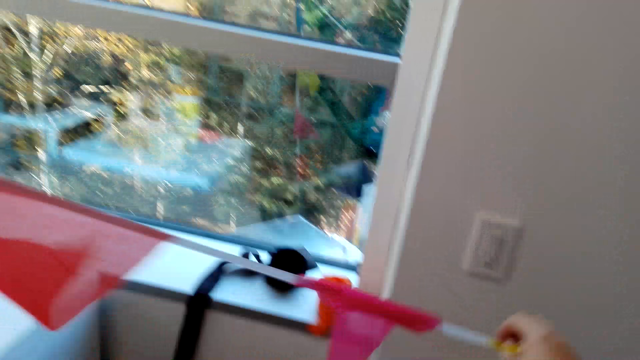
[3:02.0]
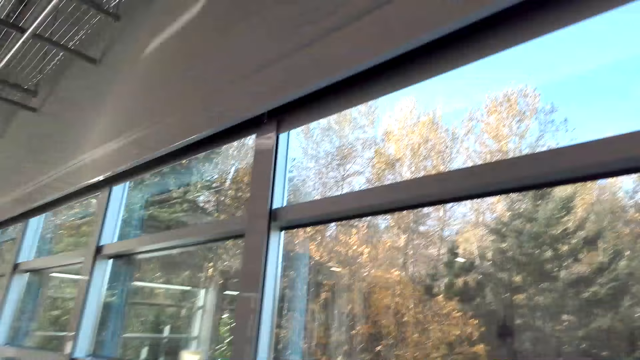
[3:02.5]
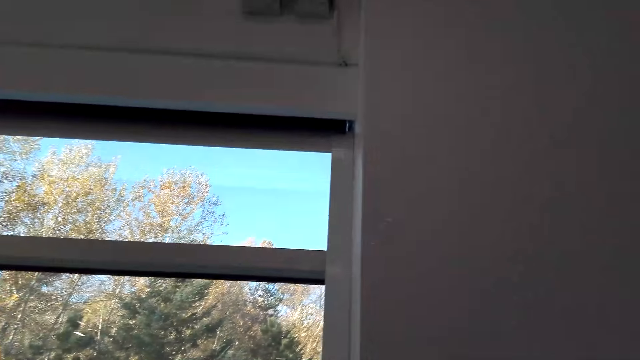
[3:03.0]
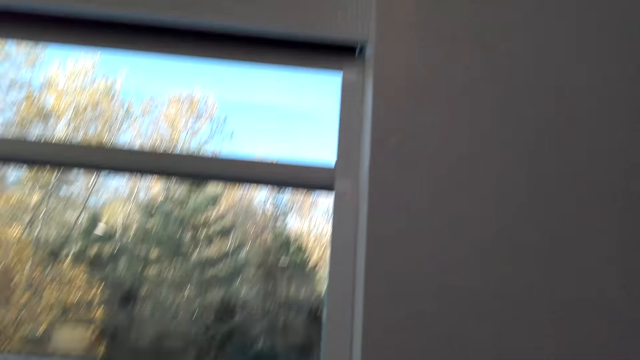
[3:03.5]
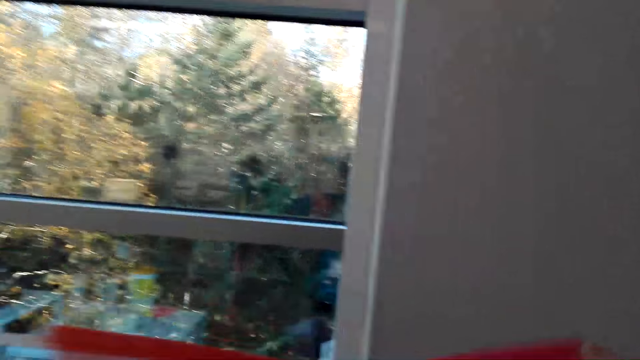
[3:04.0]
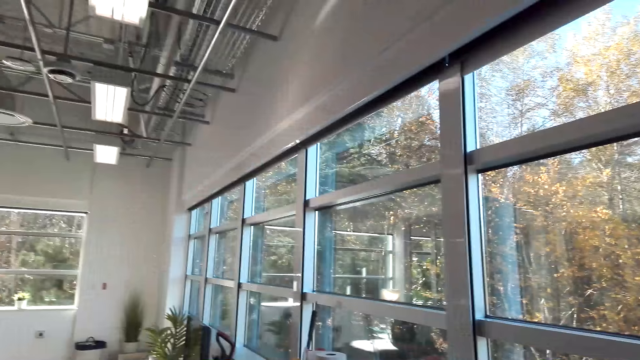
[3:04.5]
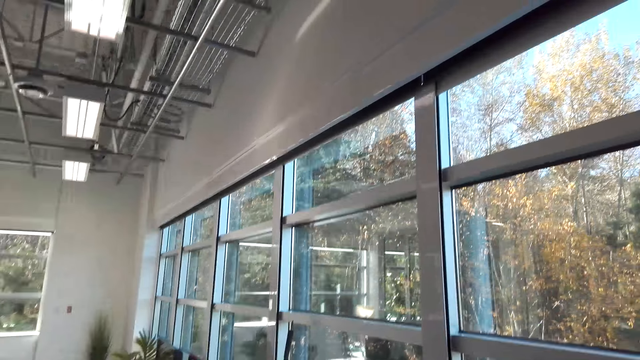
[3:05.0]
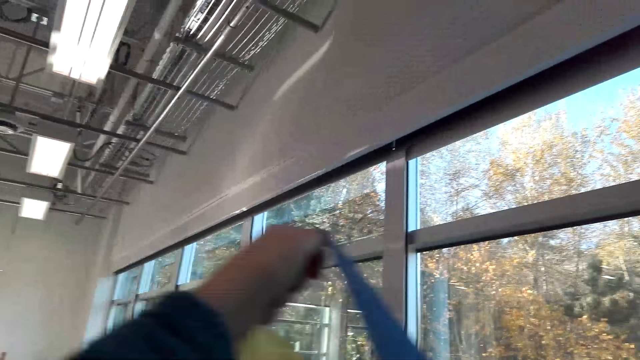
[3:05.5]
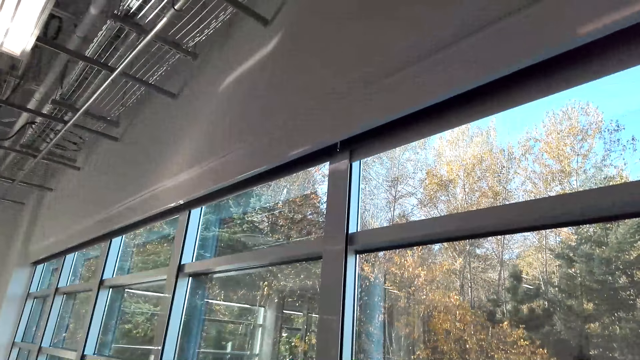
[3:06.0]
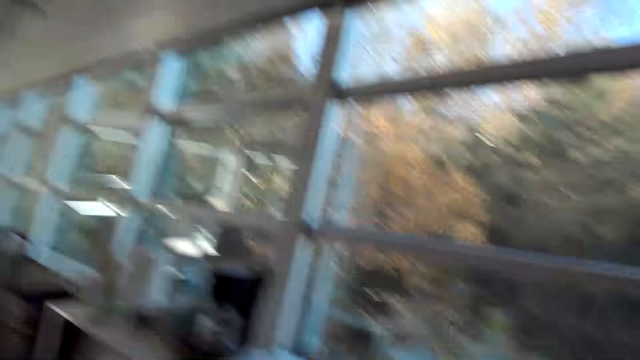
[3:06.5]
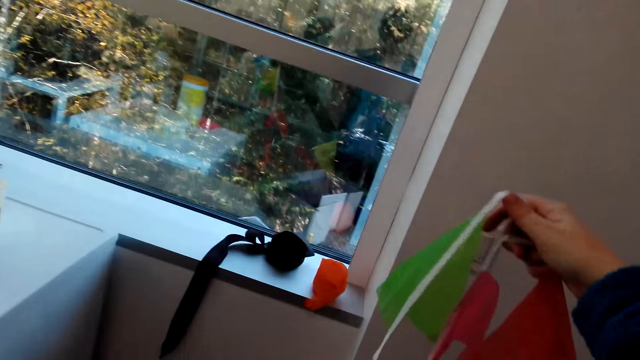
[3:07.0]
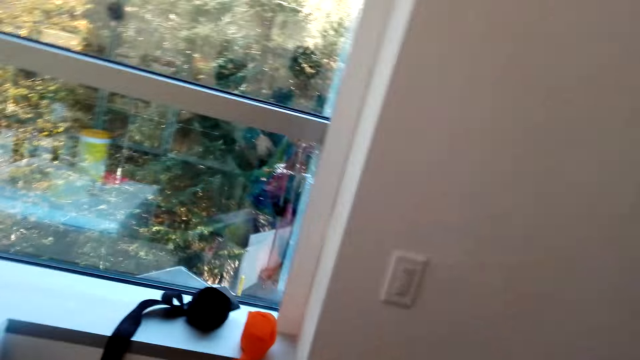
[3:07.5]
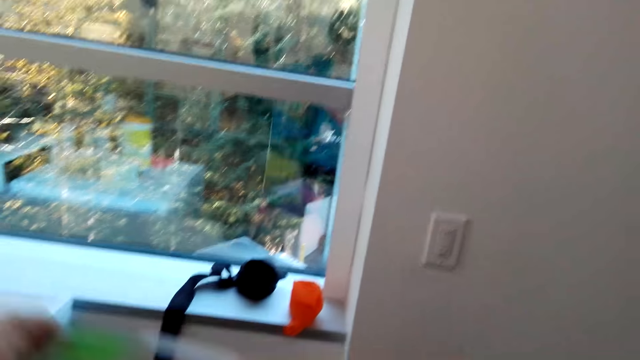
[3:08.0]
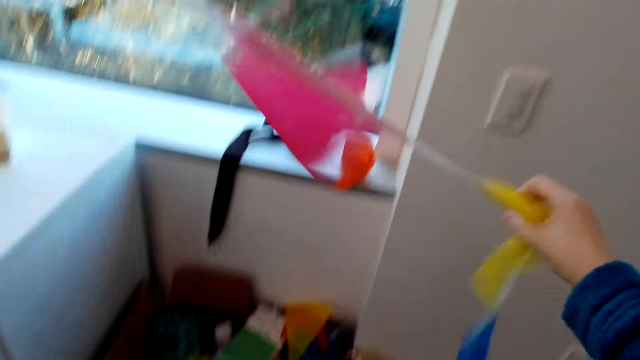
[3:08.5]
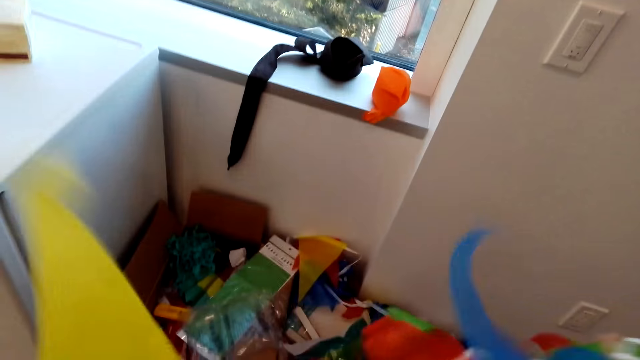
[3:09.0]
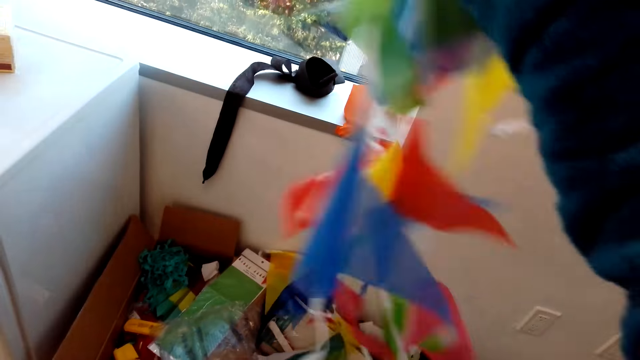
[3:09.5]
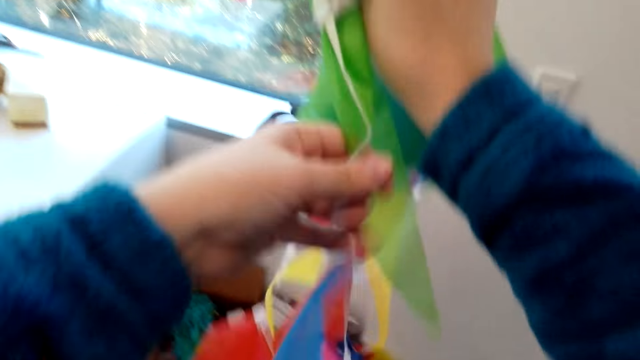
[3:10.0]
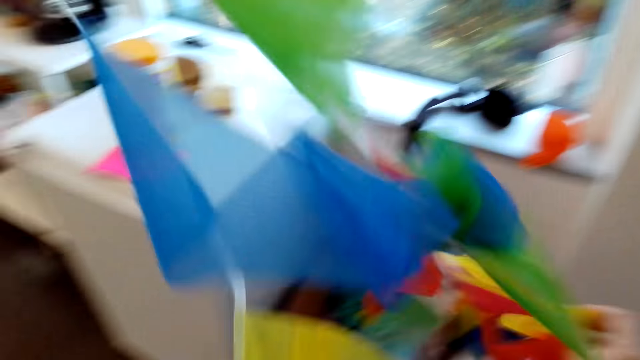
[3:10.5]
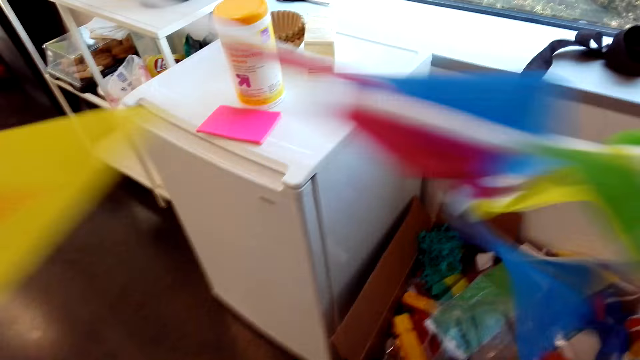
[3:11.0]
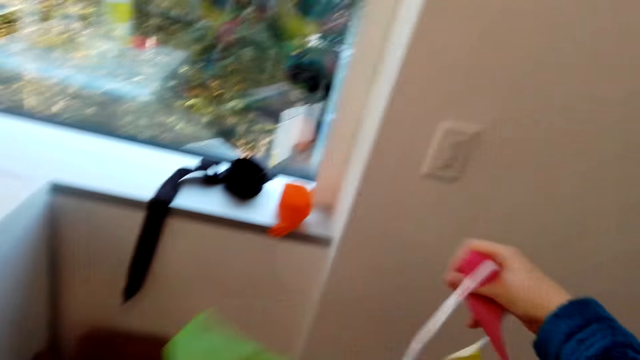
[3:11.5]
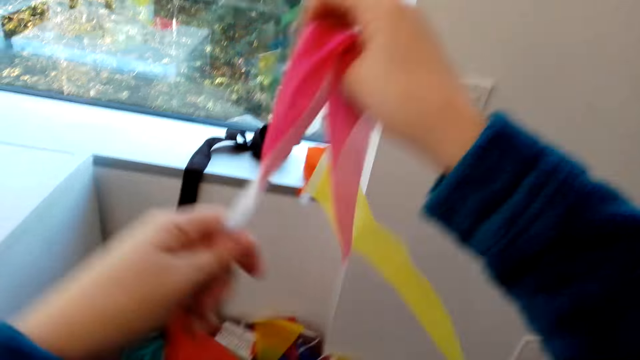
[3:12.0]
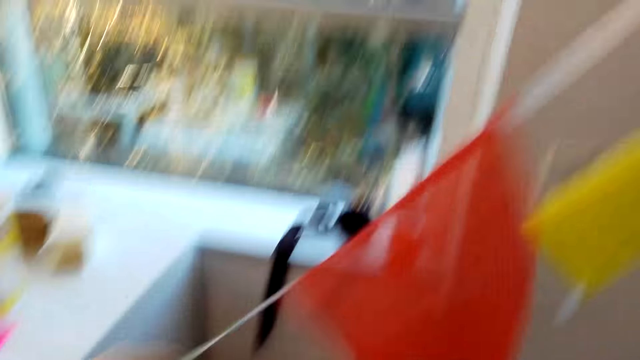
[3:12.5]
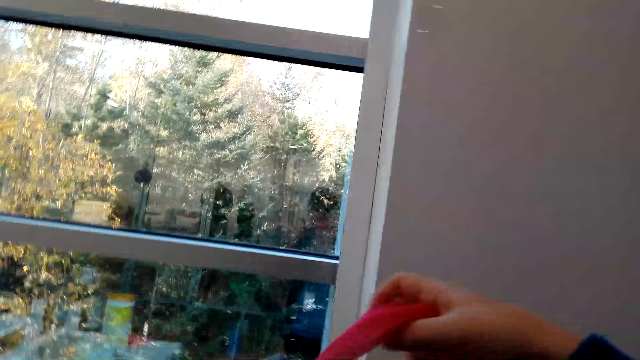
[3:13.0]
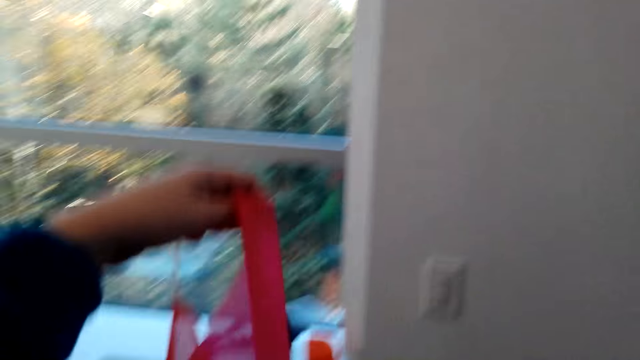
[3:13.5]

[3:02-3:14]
The camera wearer looks around.

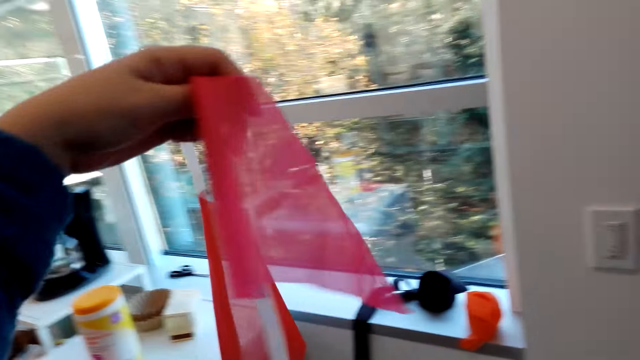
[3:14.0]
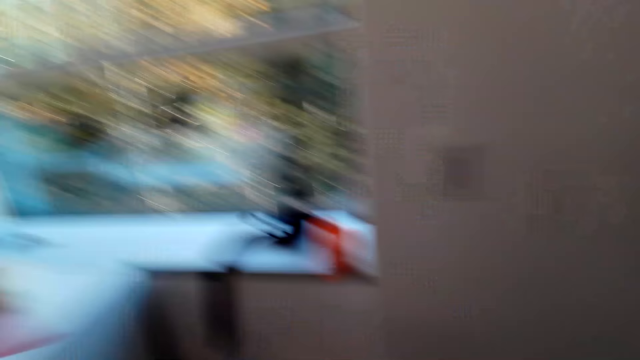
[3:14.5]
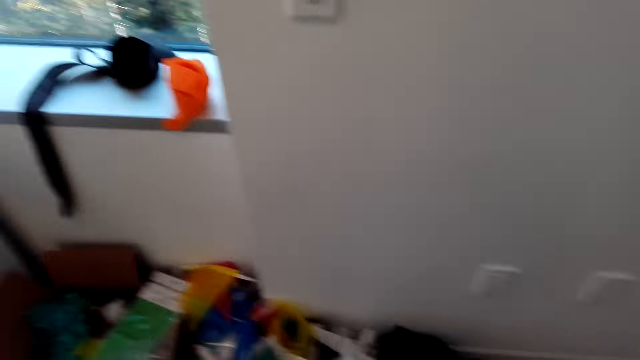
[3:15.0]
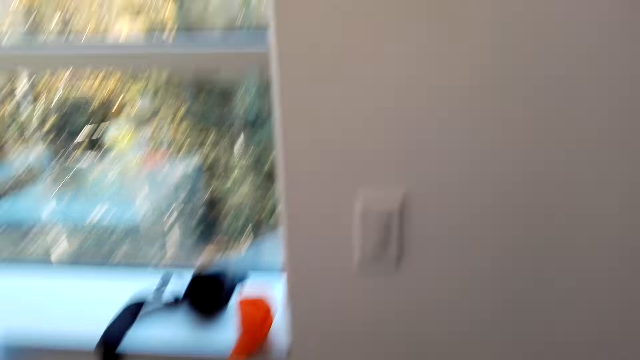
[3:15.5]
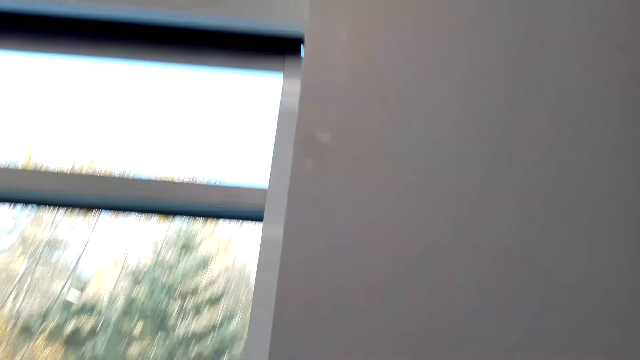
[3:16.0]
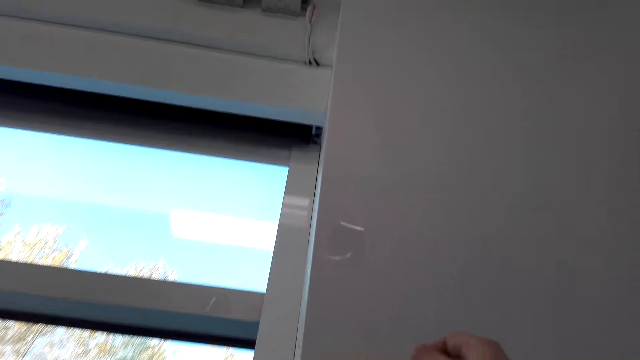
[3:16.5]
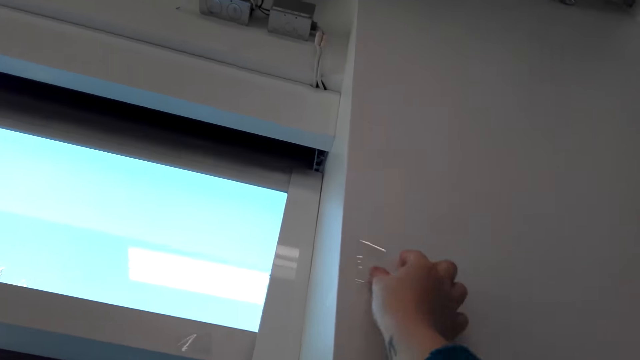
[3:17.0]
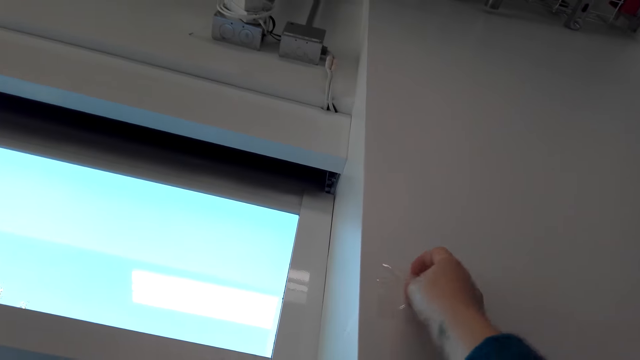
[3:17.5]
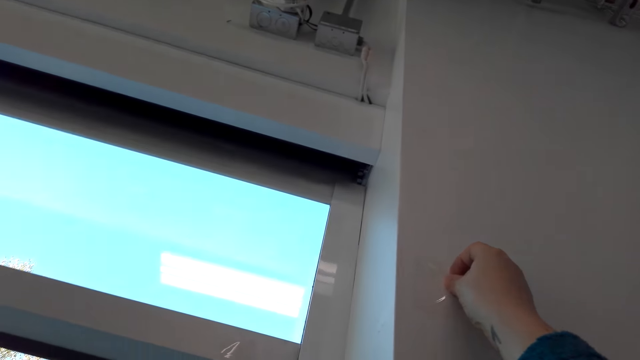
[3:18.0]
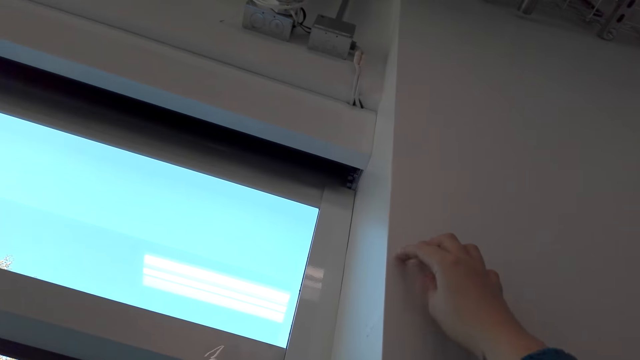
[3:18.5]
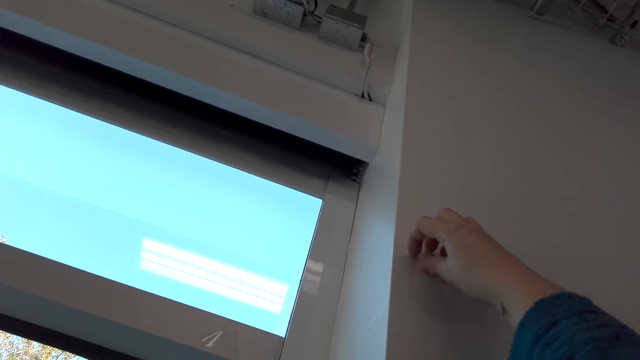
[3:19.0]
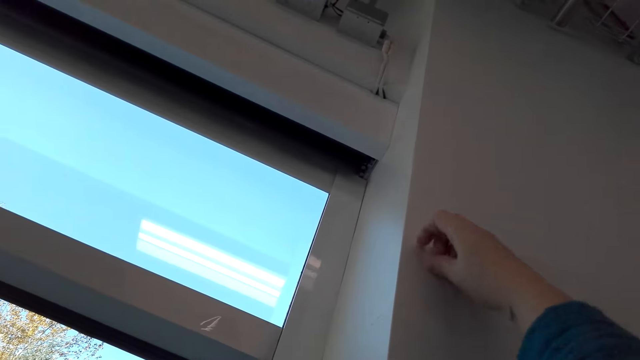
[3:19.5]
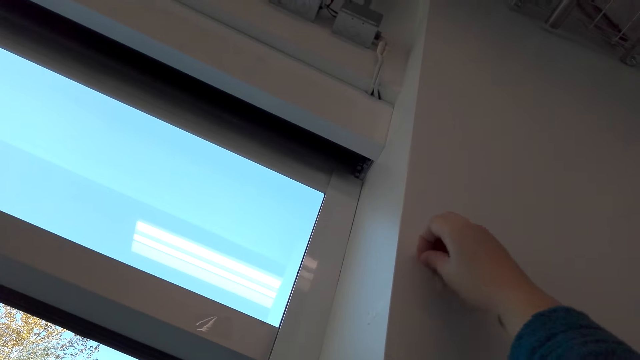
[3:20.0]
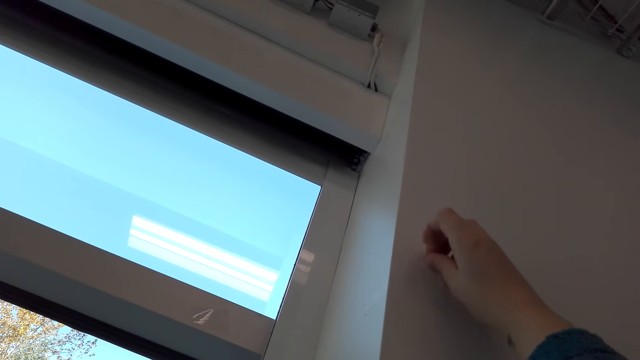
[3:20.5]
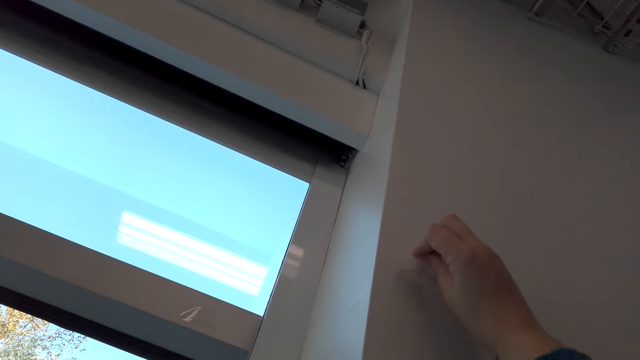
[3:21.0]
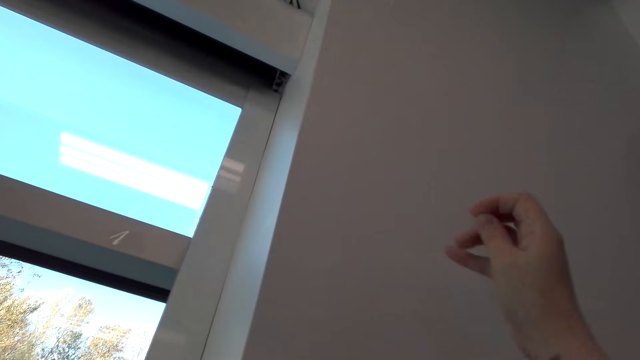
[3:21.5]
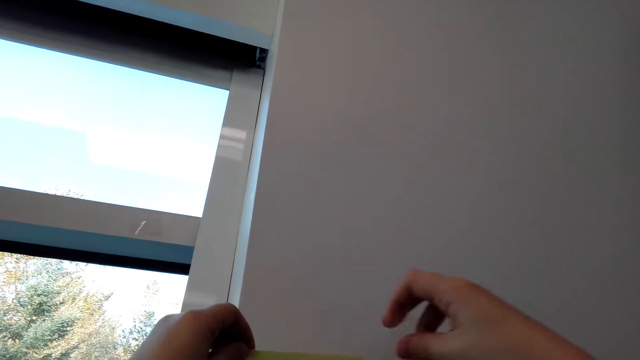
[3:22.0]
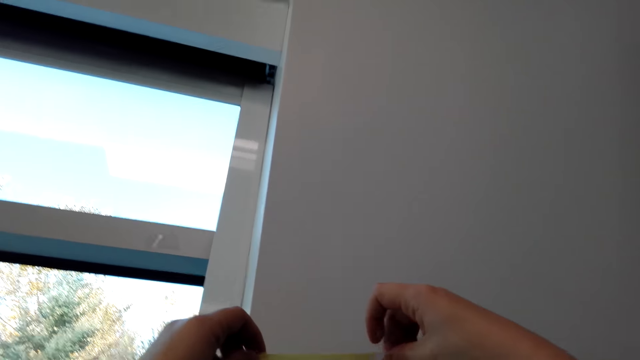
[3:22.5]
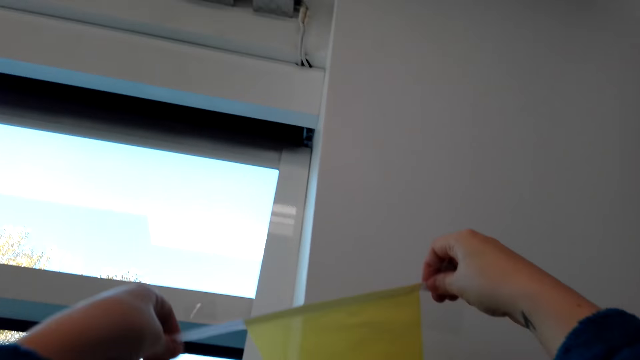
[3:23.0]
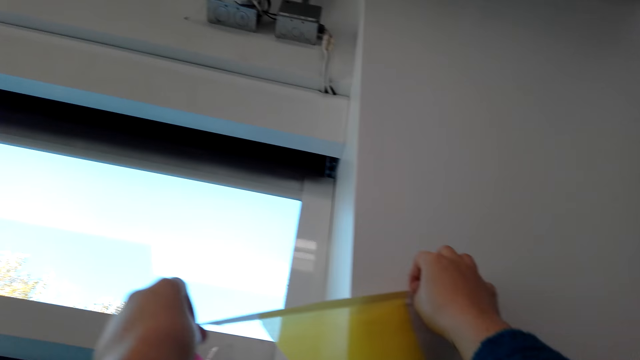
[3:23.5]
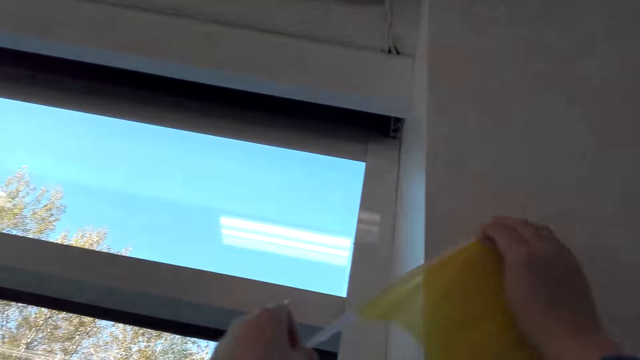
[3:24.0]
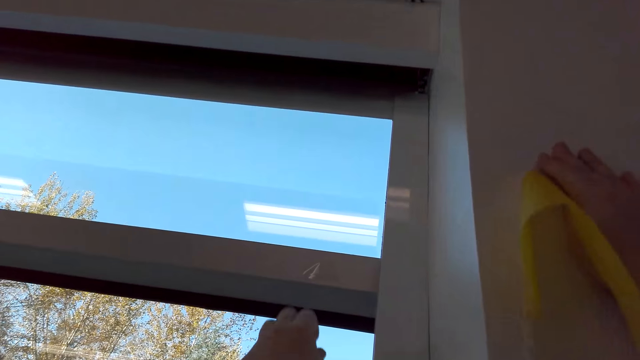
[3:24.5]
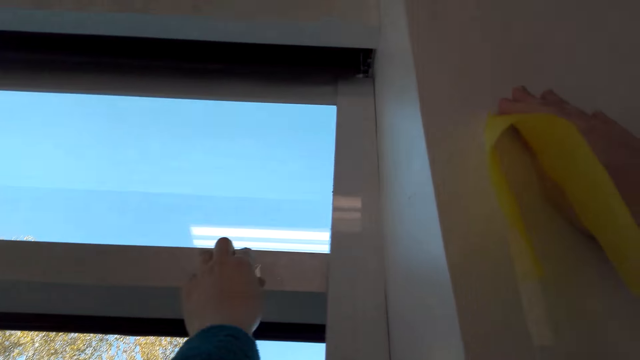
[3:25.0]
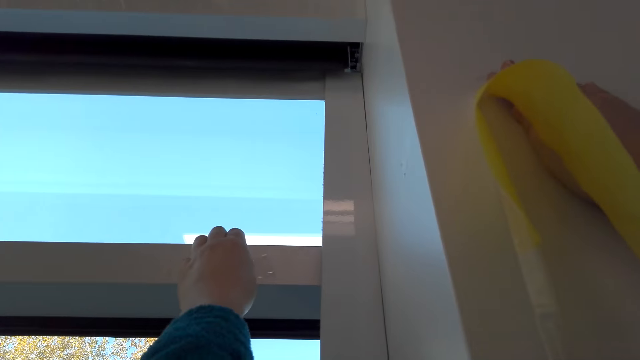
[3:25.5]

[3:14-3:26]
The camera wearer removes the sticker tape on the wall. They put the decoration on the wall. They hold the decorations on the wall.
